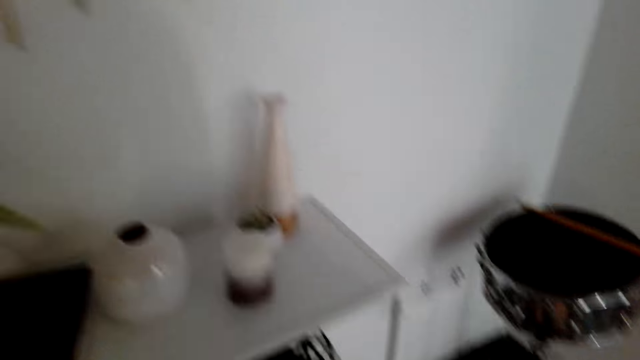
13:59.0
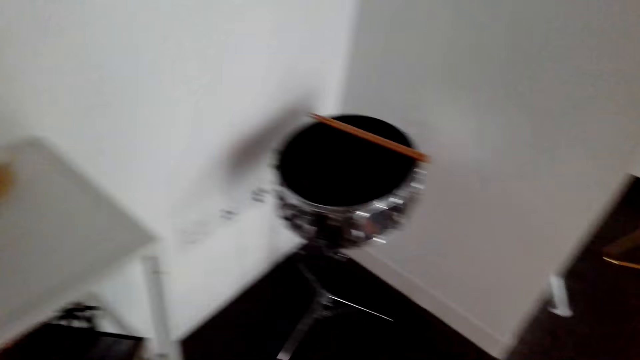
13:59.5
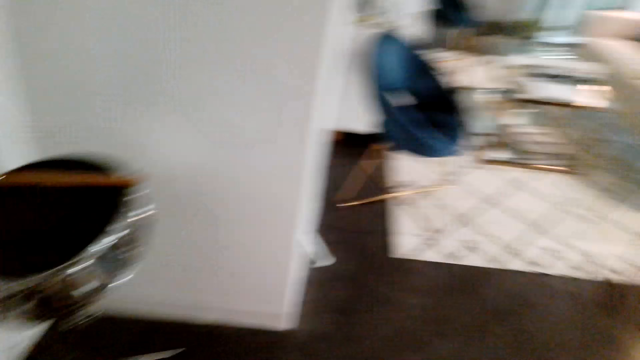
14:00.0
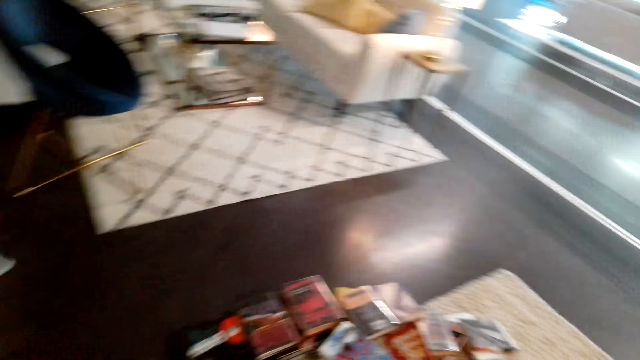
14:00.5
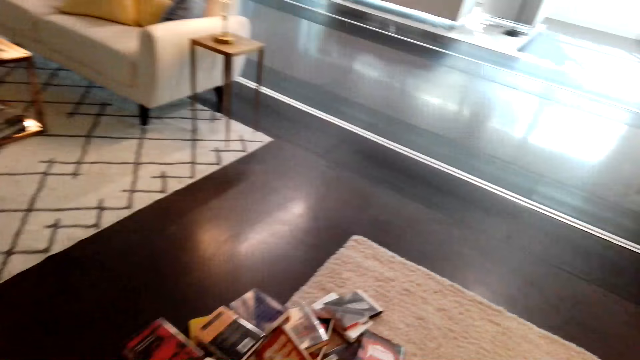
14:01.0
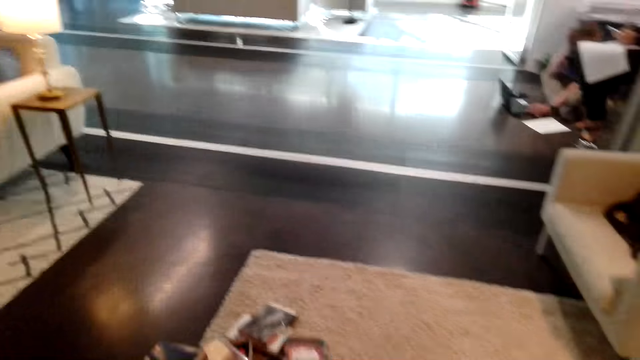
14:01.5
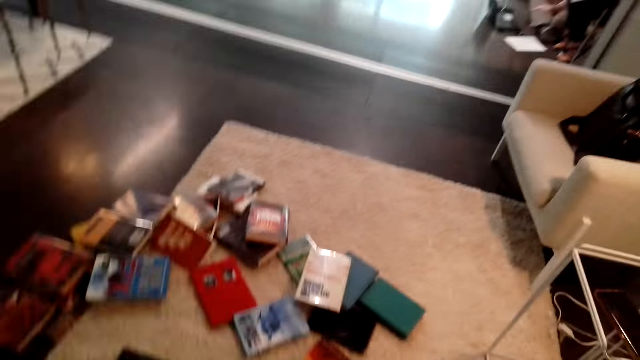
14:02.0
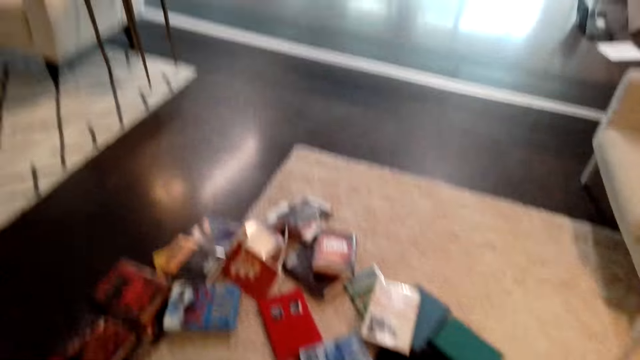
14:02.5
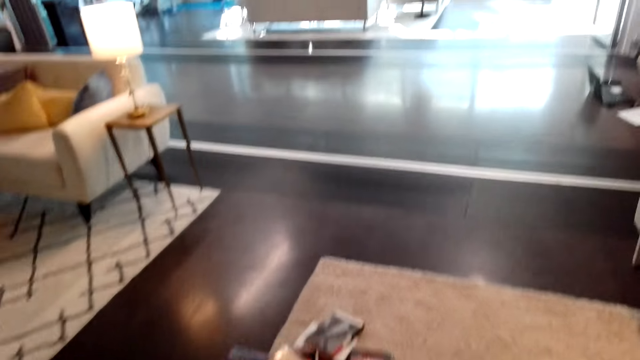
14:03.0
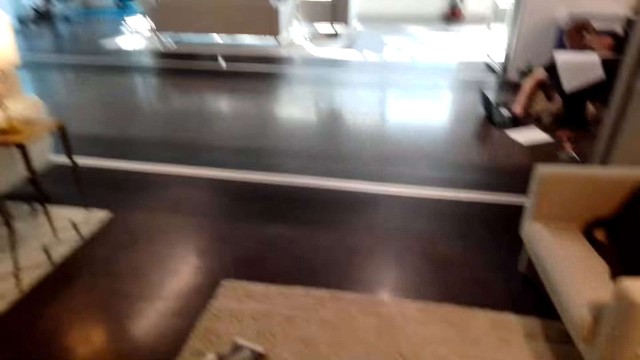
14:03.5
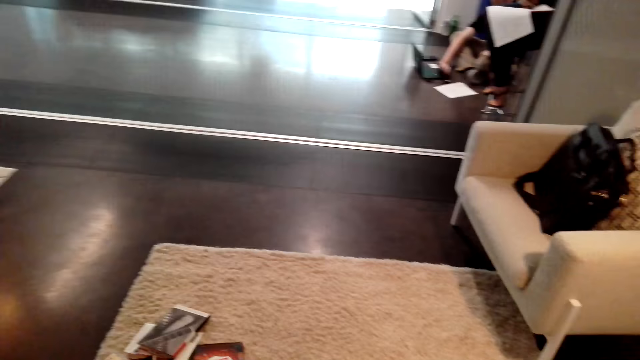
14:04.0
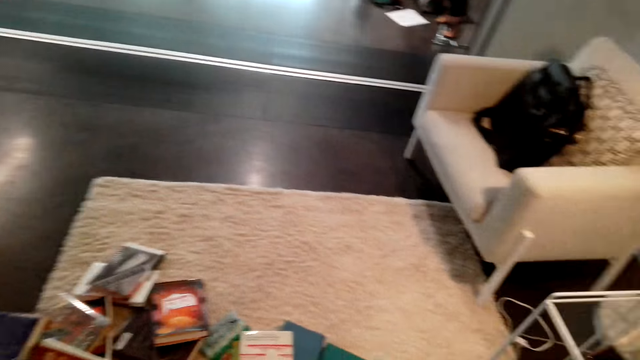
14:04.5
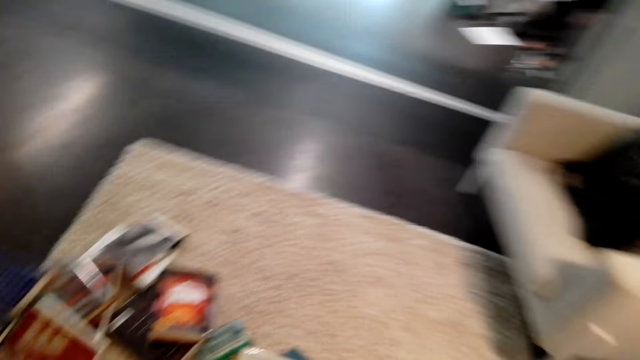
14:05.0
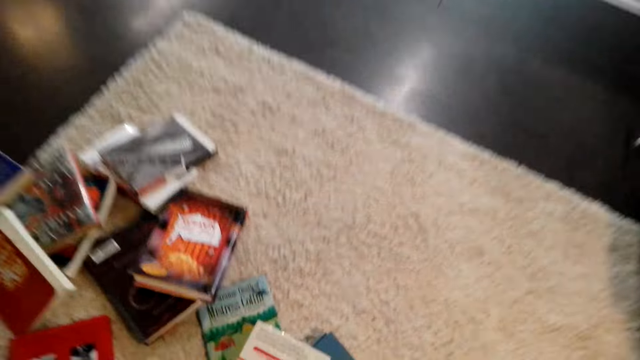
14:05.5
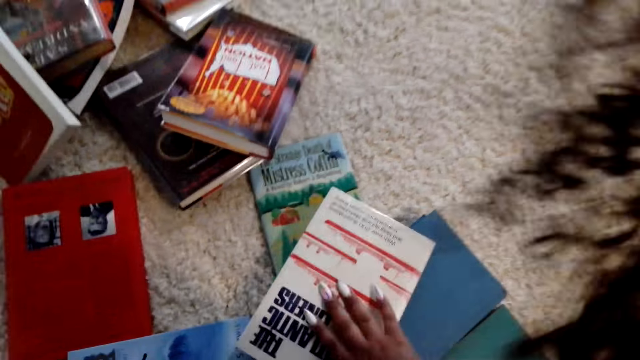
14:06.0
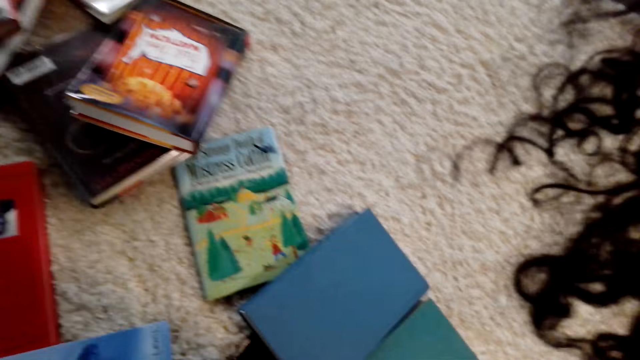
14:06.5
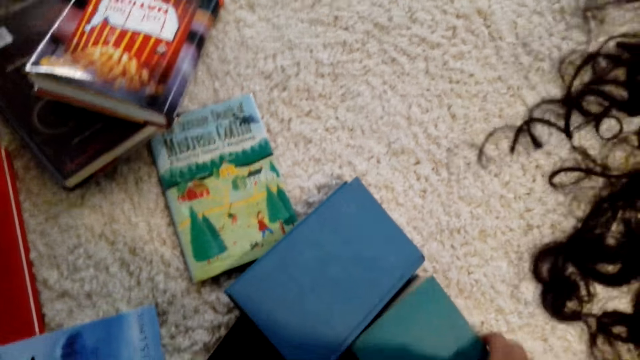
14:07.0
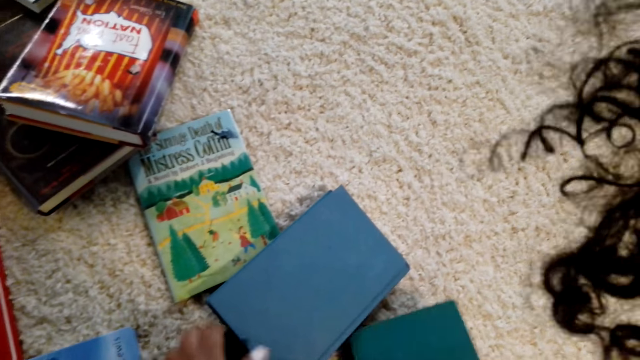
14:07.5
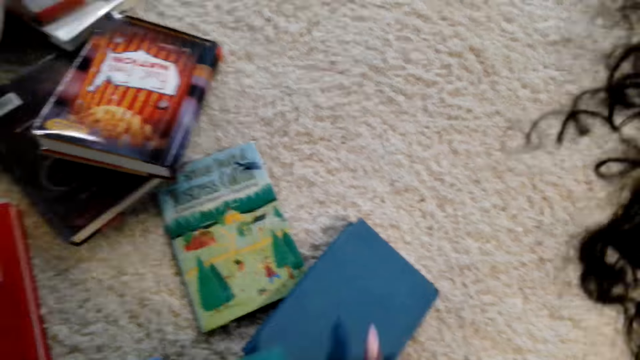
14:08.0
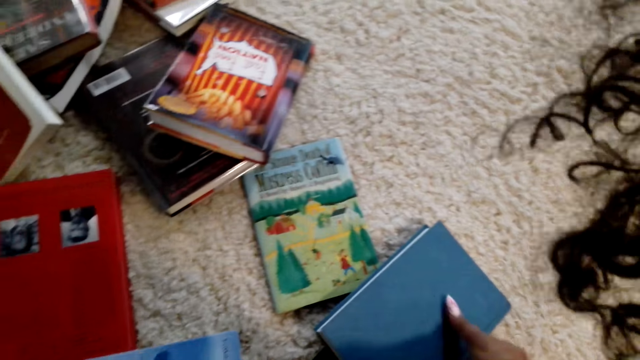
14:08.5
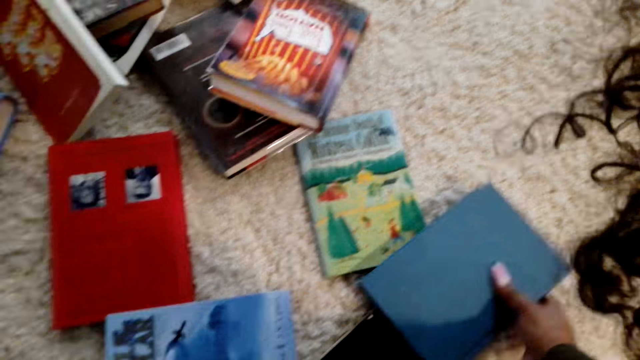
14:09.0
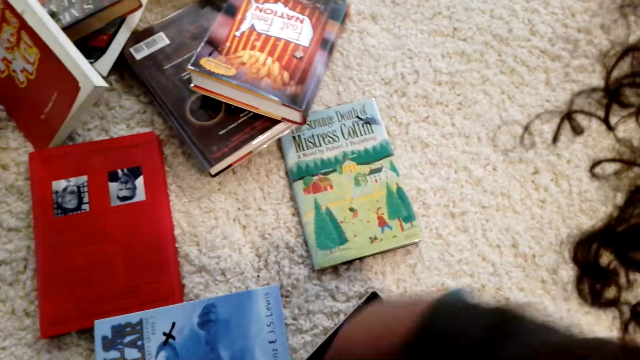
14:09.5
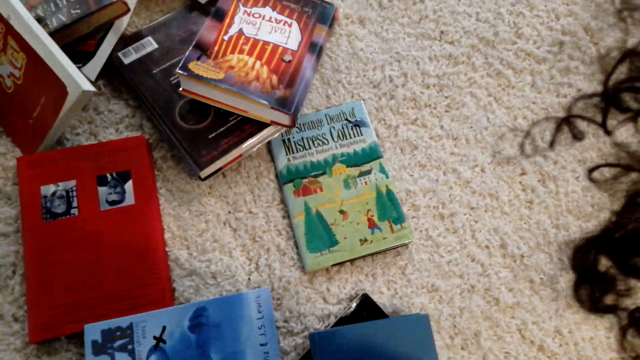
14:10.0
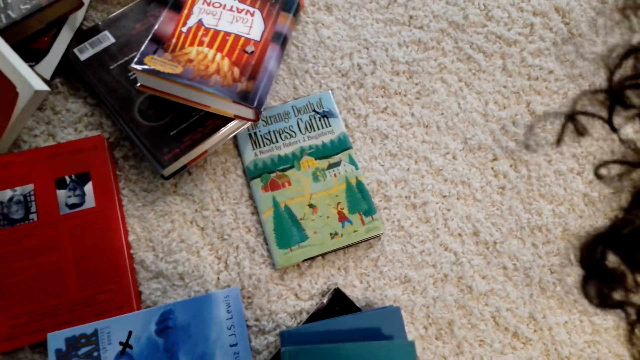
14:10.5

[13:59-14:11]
The camera wearer moves towards the books. They pick the books from the floor and arrange the books on the floor.

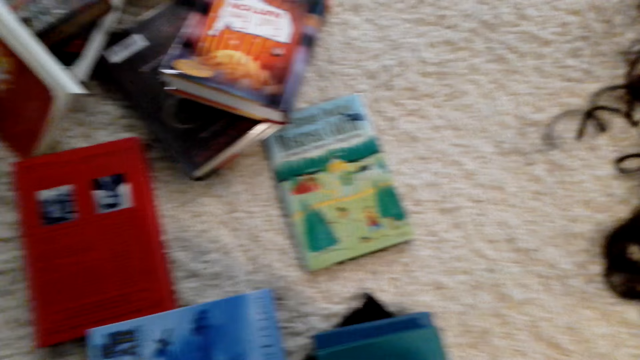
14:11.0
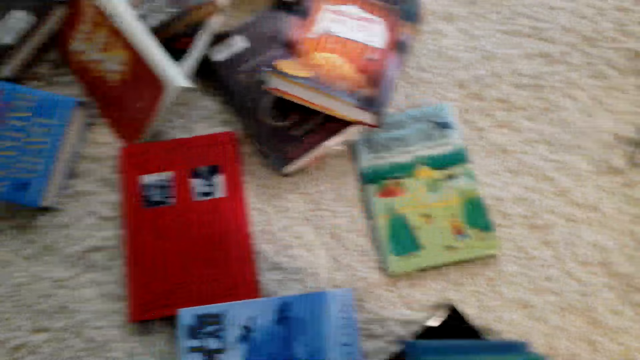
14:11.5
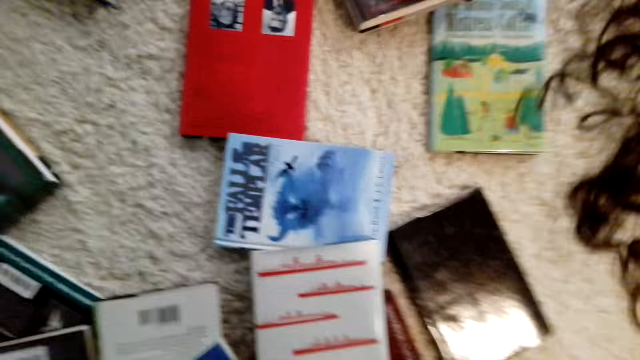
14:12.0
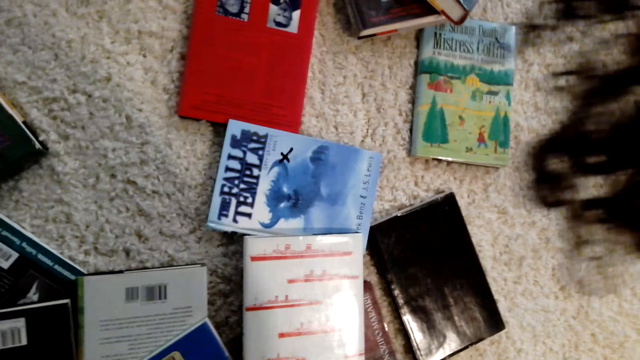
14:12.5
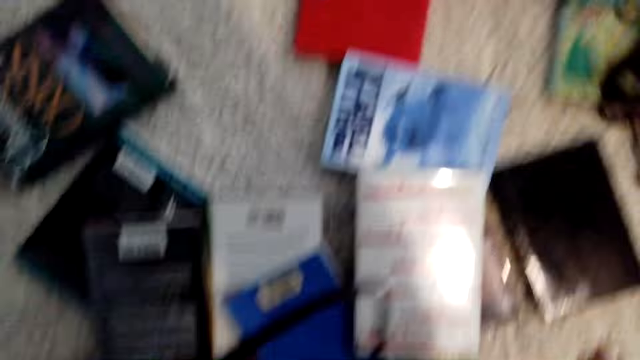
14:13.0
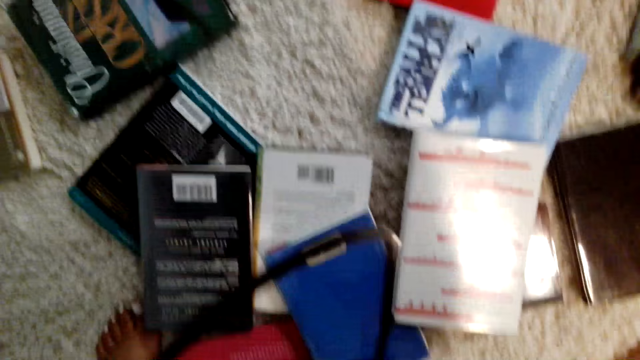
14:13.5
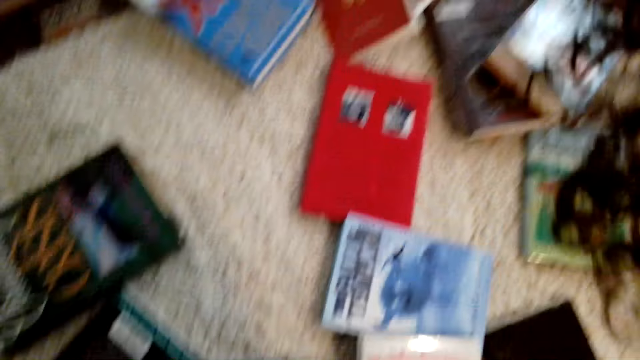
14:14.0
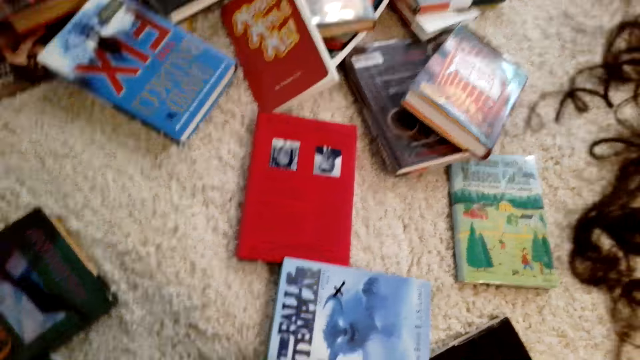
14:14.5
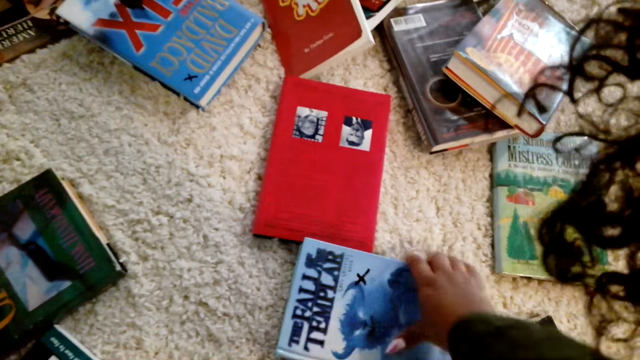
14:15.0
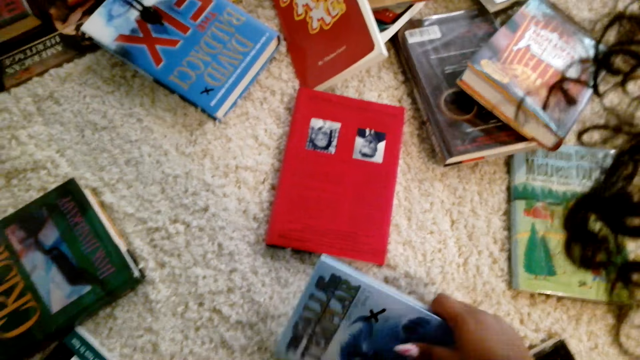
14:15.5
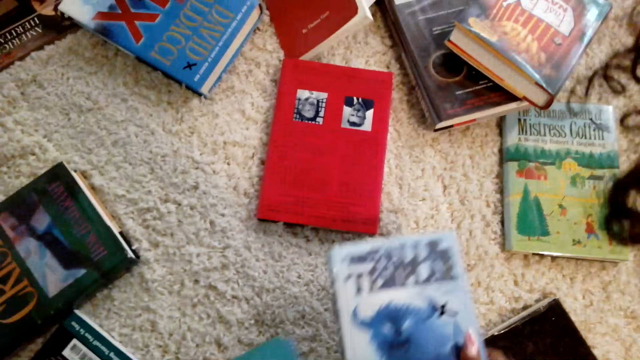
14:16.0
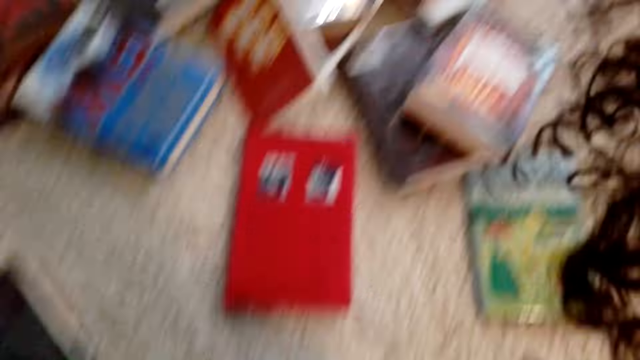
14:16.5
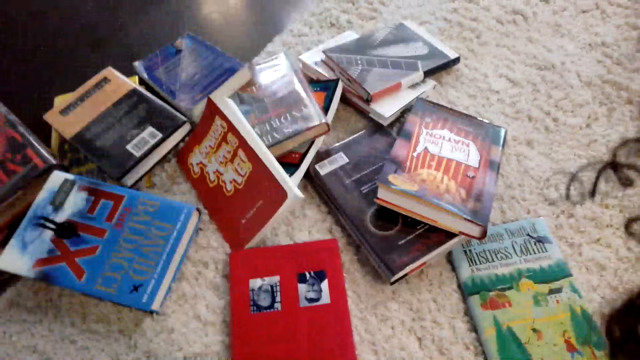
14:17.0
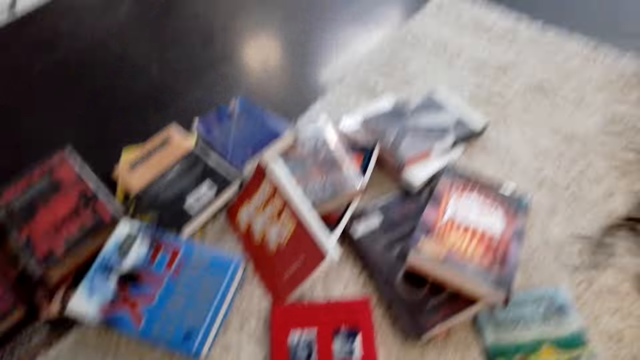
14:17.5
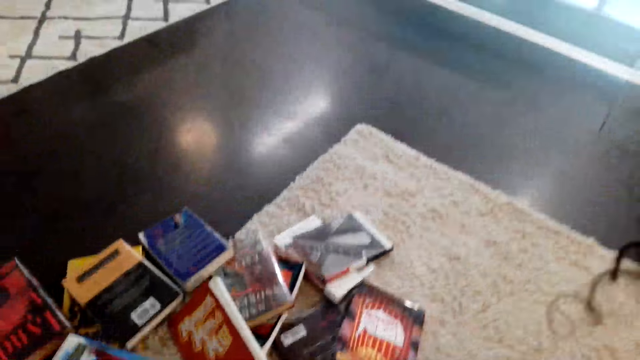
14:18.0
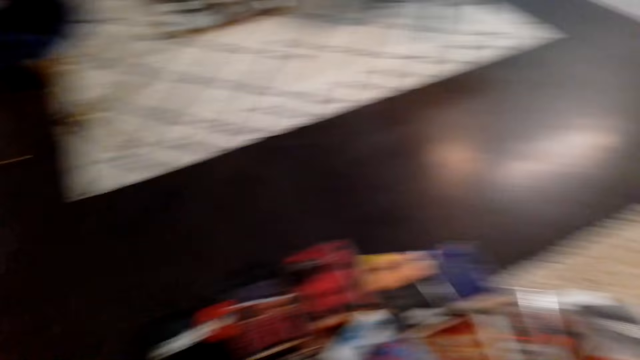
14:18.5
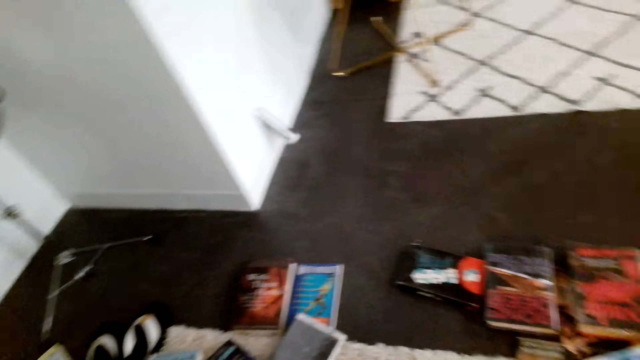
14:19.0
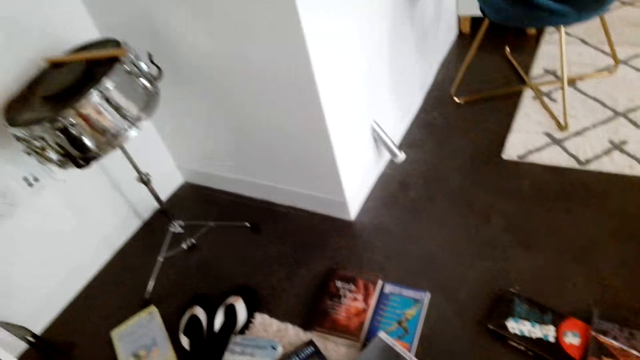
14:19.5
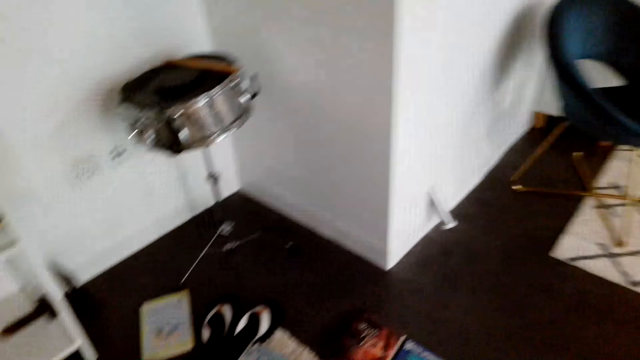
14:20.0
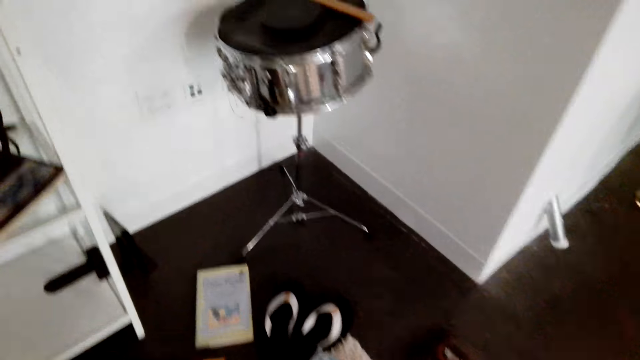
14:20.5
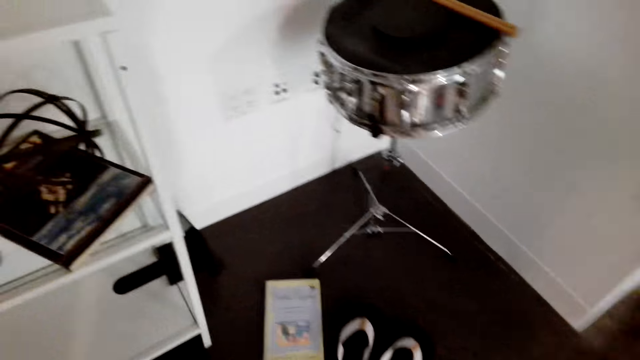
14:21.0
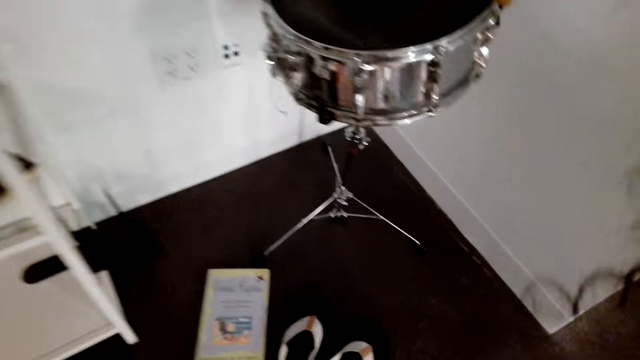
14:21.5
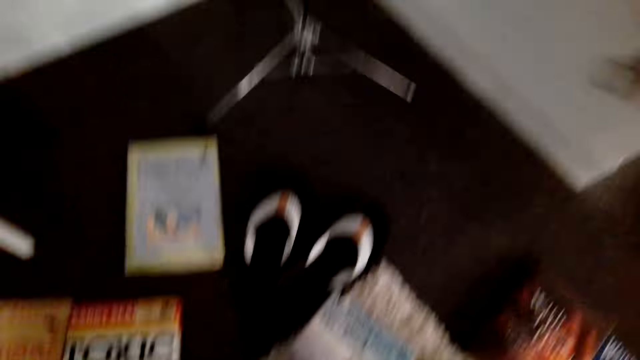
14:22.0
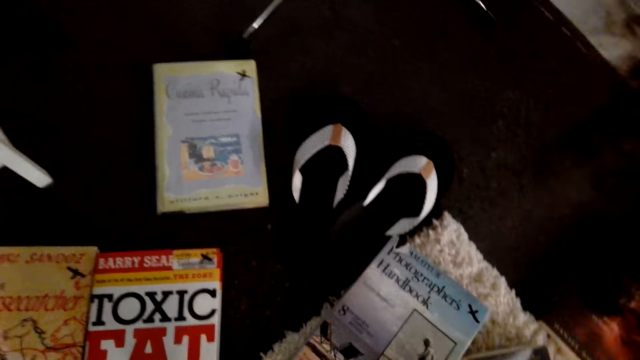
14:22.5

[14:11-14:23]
The camera wearer walks towards the bookcase. They walk around the house.
